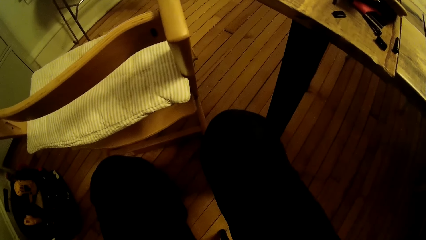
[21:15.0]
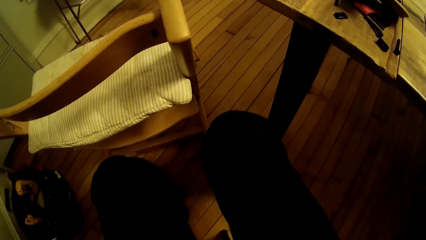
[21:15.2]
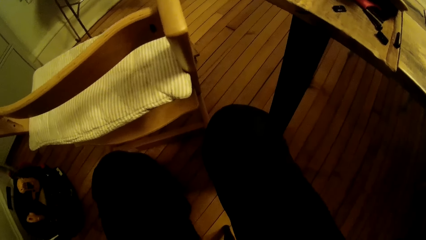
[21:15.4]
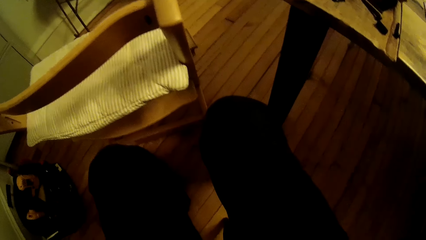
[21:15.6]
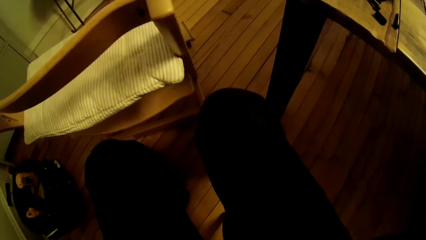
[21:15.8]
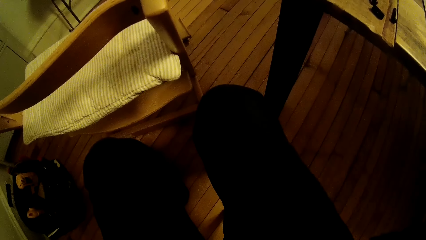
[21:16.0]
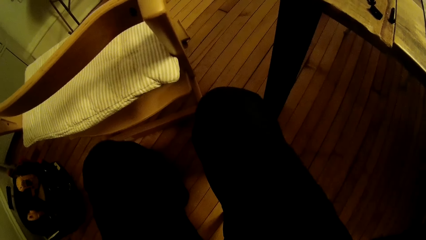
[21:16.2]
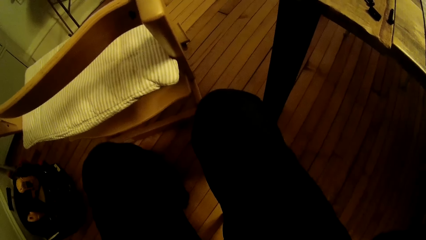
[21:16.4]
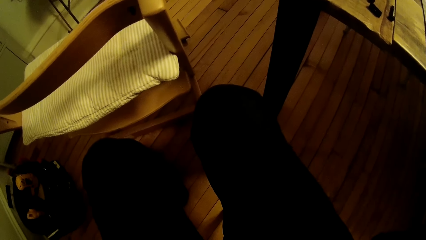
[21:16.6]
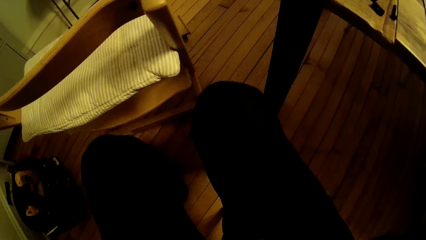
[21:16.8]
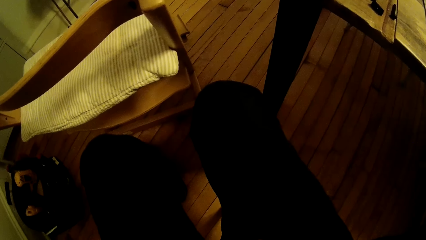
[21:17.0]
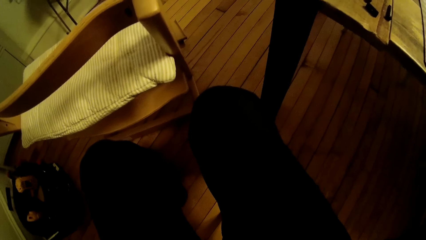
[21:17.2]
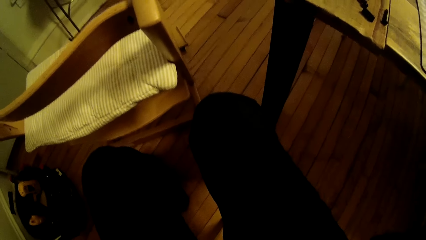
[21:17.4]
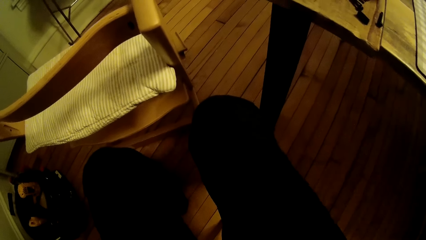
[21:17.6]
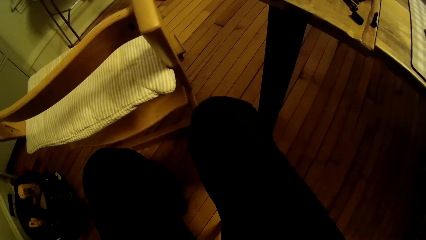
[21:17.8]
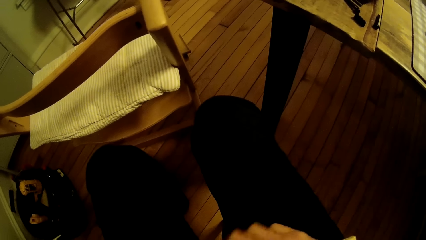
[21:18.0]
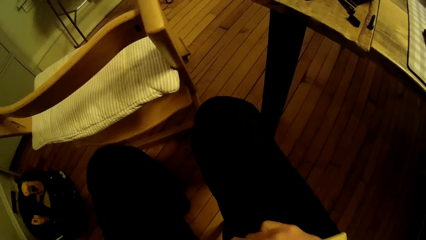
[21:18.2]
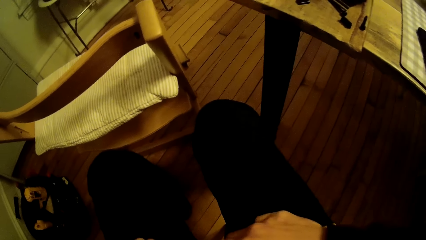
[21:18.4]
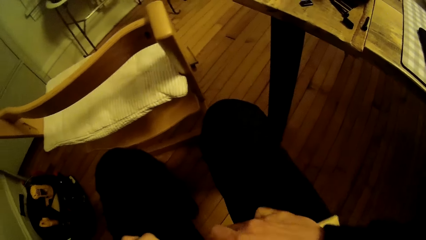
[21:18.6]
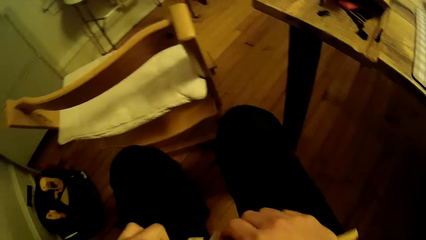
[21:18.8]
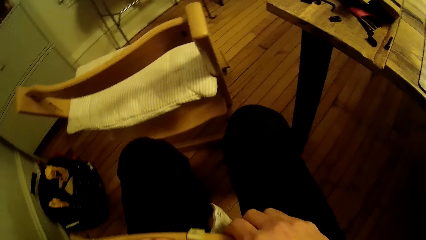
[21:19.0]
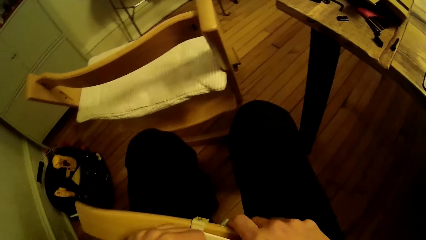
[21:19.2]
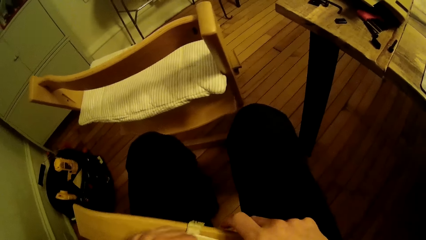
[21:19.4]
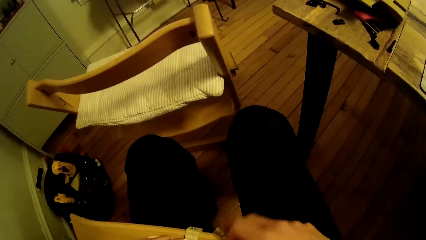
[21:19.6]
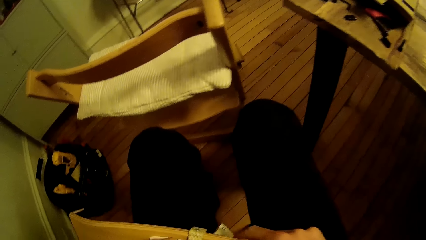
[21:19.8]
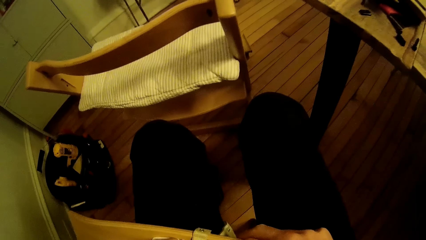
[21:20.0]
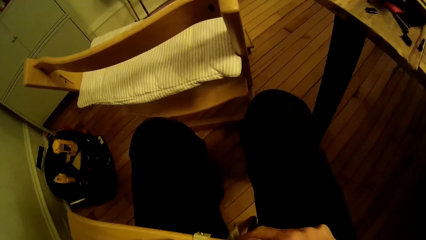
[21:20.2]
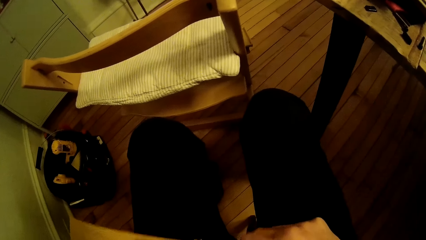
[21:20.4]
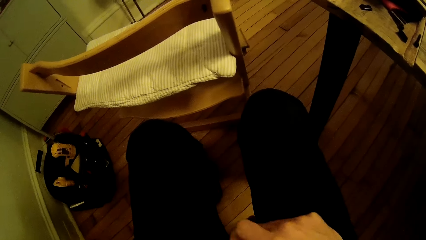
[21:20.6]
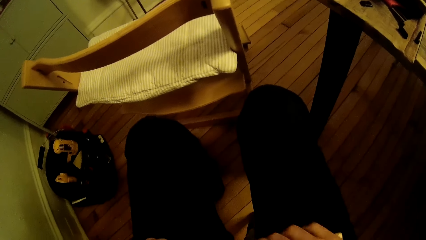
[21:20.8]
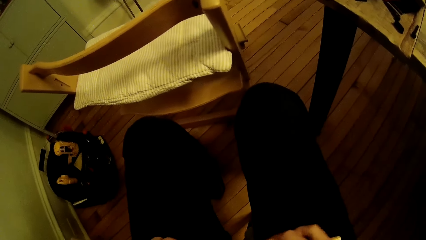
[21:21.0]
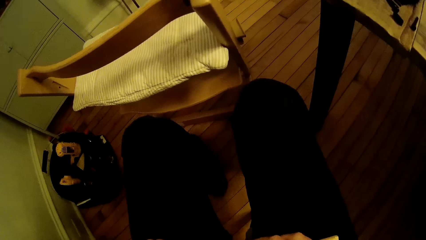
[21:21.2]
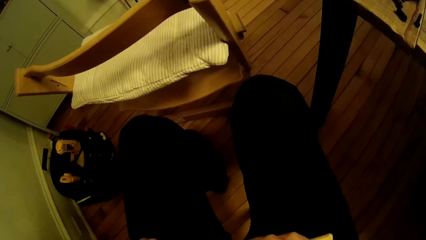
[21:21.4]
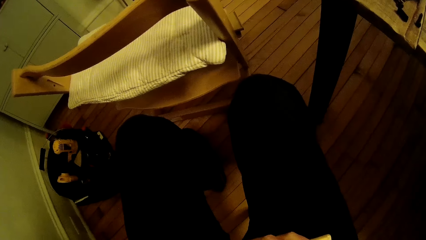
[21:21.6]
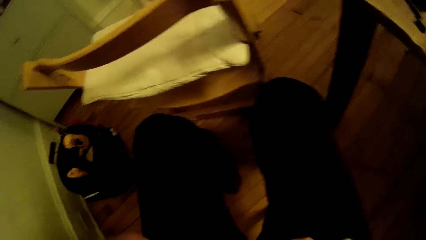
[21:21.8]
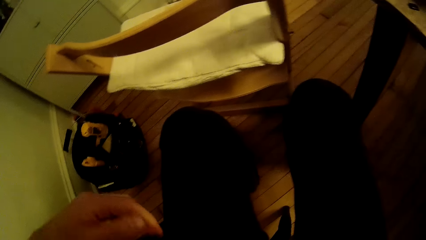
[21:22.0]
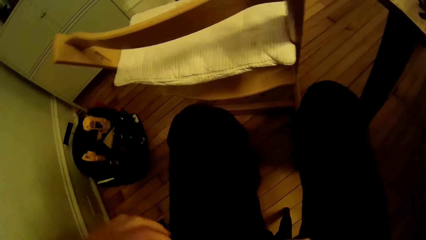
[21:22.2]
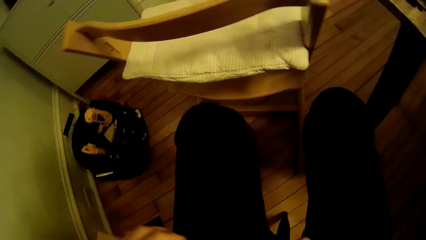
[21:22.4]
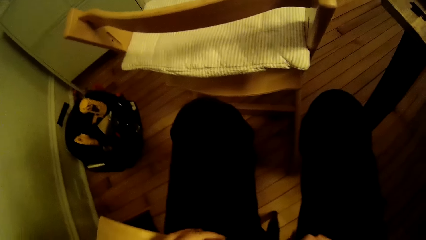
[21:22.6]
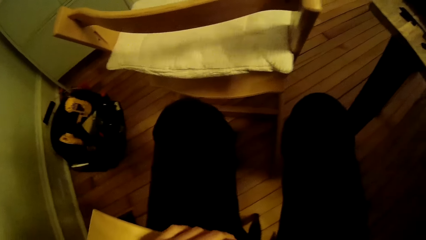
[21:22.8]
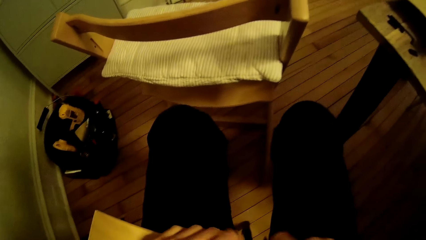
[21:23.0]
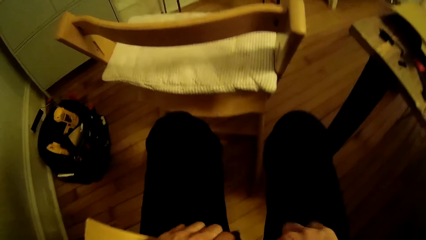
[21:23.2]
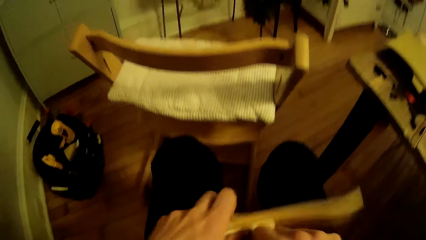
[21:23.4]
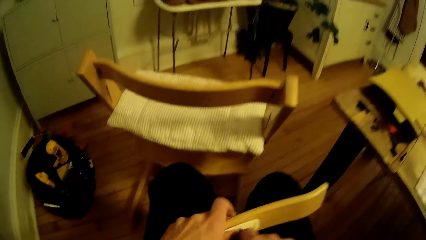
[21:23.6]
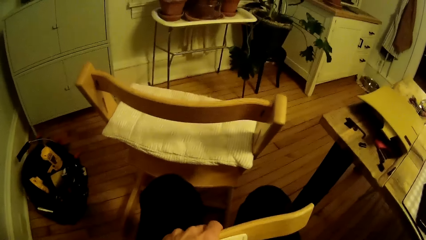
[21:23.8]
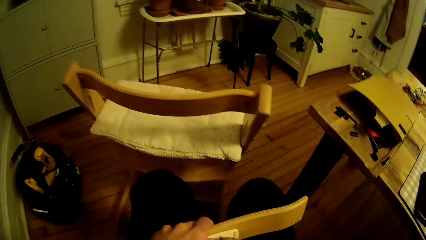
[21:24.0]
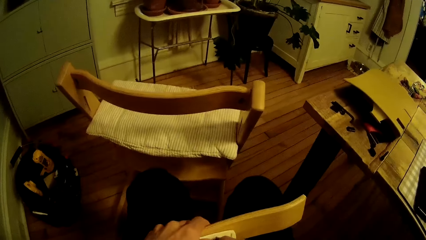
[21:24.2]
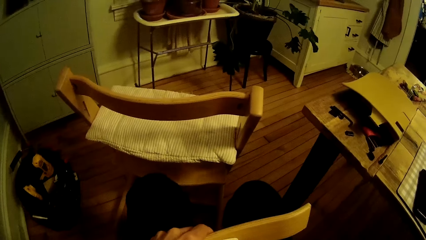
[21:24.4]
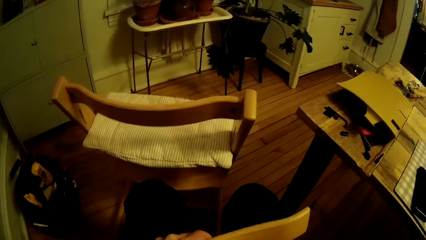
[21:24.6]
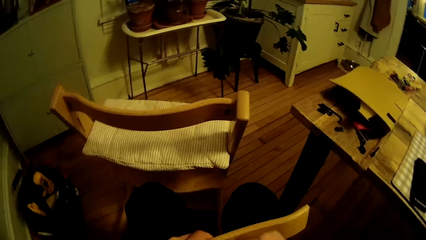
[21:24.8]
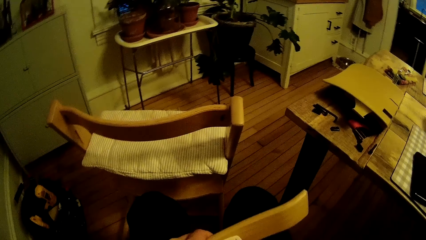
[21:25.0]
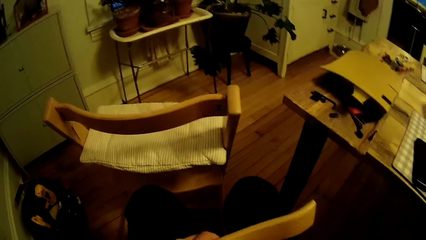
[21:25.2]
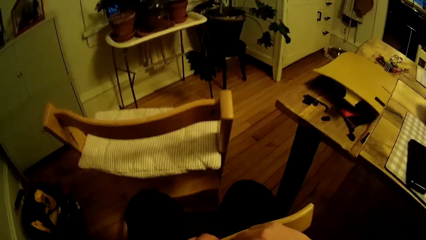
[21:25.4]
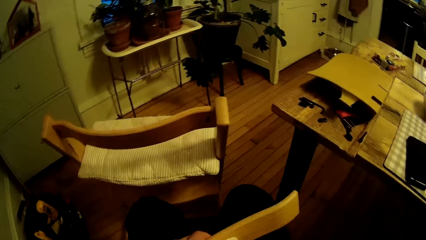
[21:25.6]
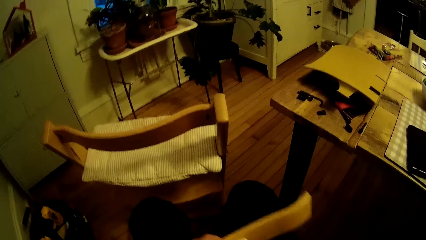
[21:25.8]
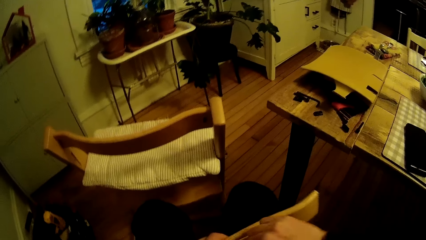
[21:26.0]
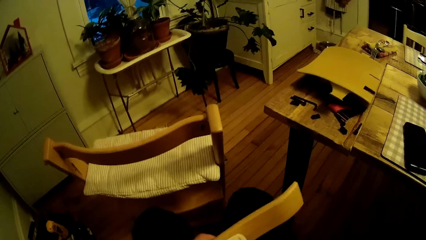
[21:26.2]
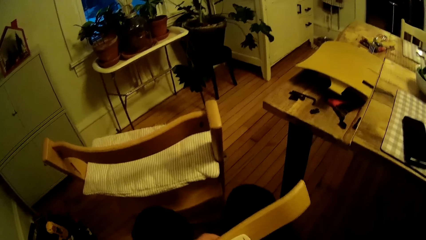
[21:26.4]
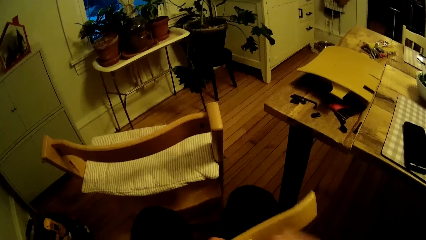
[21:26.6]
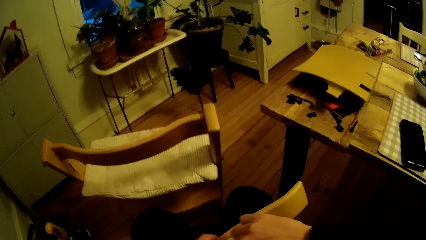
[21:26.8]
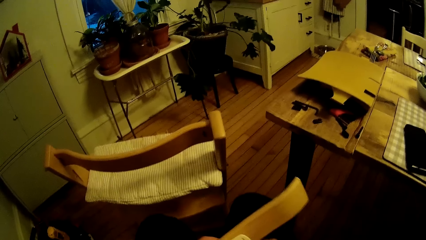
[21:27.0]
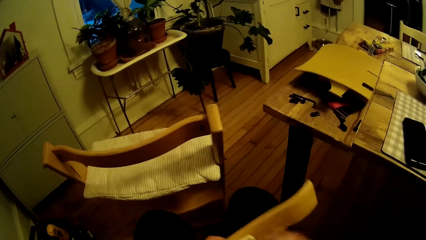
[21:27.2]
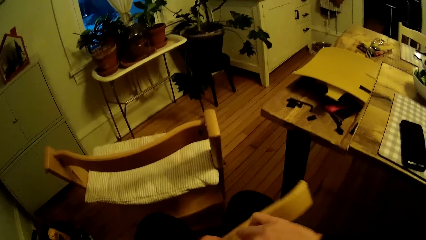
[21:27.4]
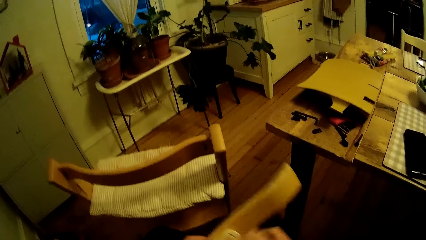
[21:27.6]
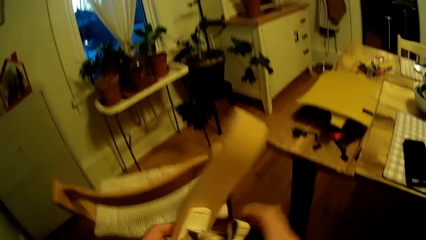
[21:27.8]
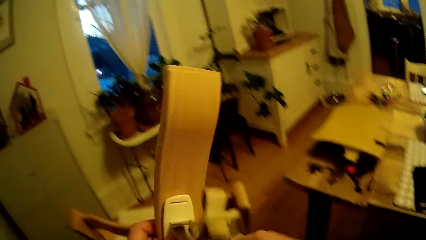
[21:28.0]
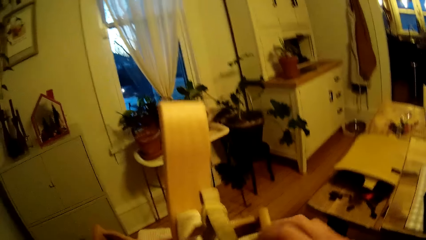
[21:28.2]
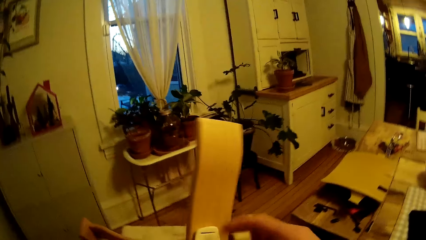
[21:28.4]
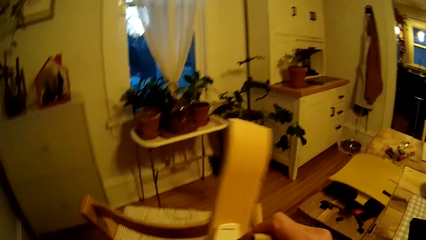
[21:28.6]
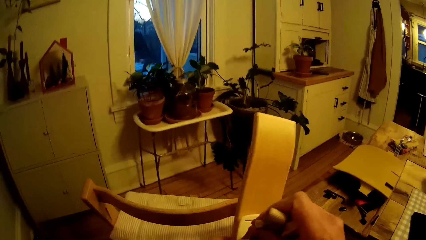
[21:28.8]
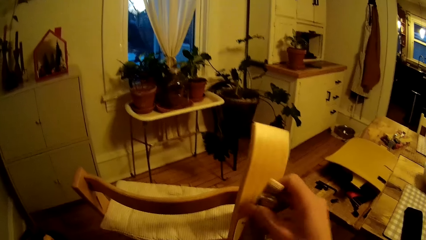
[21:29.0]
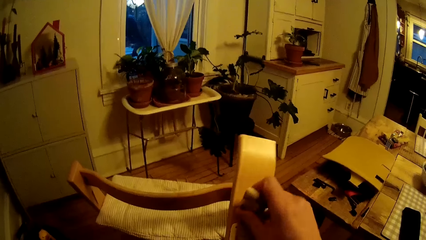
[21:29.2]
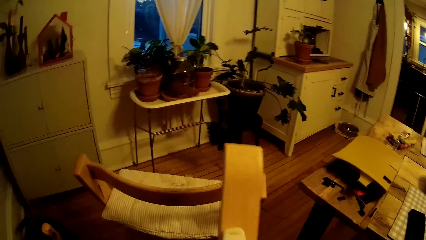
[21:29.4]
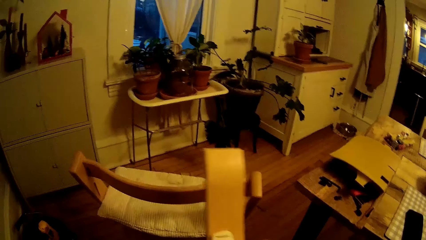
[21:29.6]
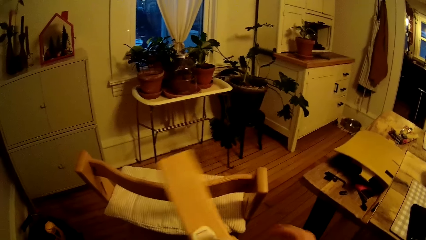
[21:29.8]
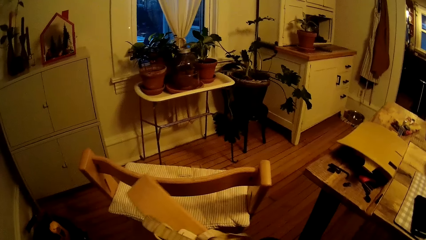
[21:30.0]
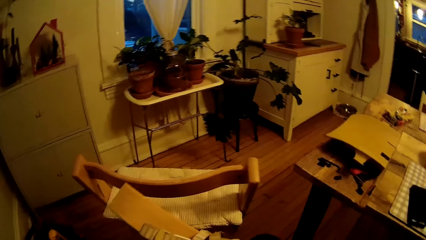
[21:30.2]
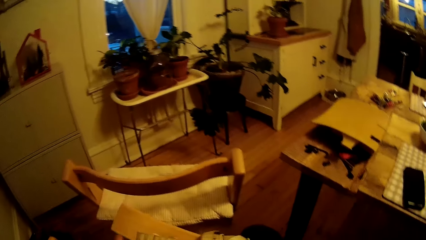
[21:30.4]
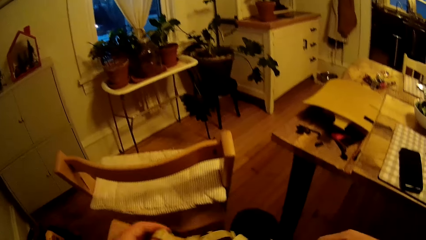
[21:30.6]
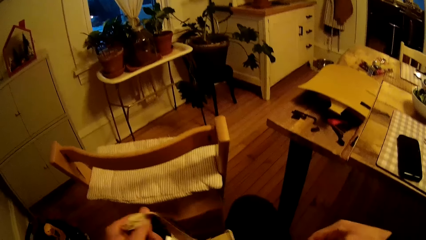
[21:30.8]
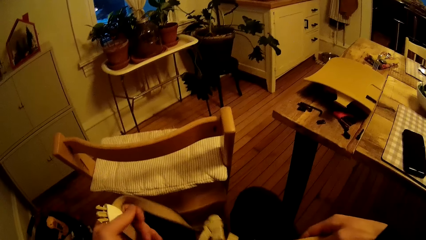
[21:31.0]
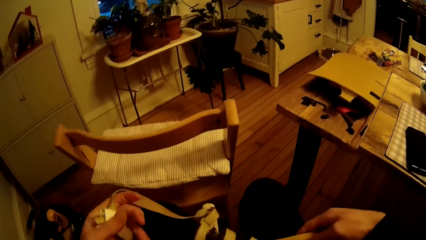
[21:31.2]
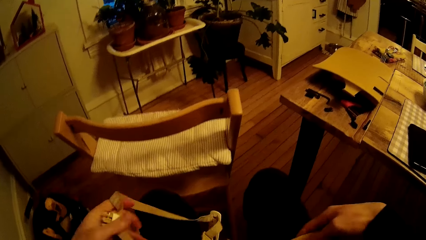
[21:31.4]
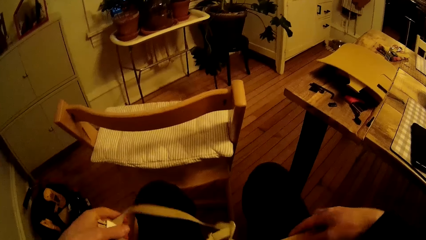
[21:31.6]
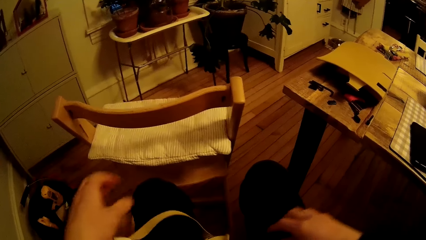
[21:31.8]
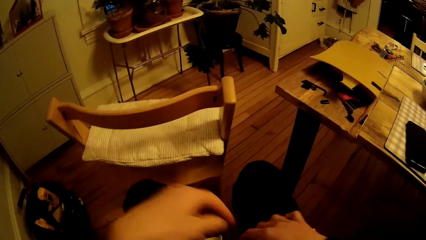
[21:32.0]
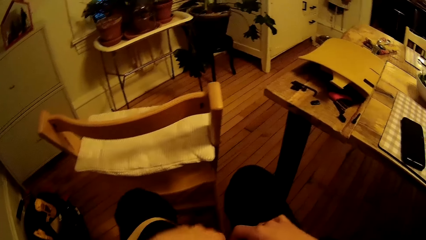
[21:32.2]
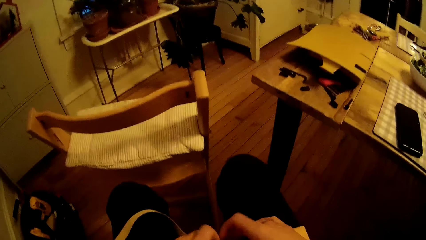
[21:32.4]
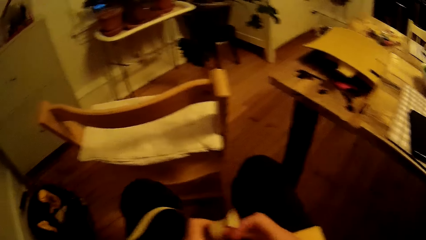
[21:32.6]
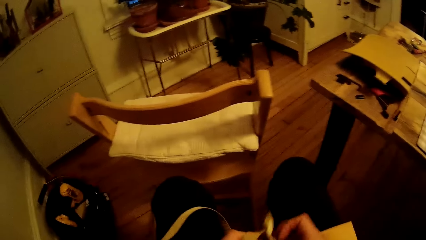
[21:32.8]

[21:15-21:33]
The camera wearer moves something. He moves wood. He fixes a belt on the wood. He lifts the wood up with his left hand. He holds the belt. He holds the belt again. He drops the belt.
